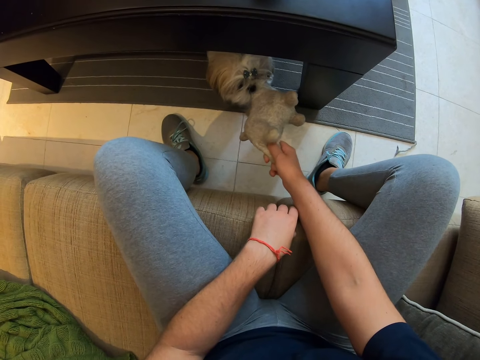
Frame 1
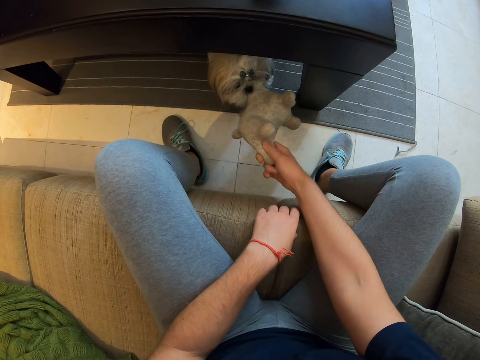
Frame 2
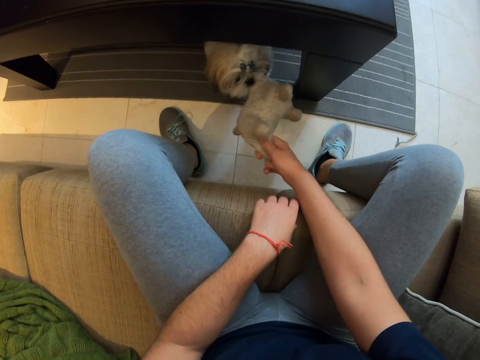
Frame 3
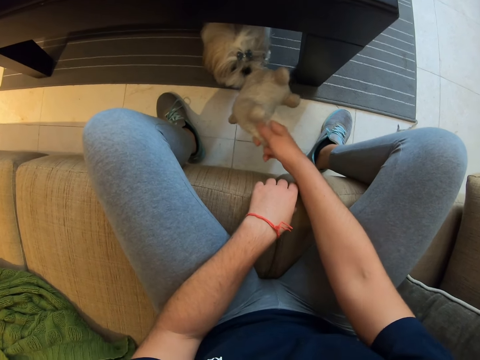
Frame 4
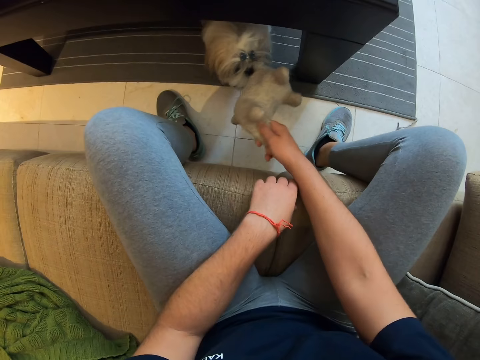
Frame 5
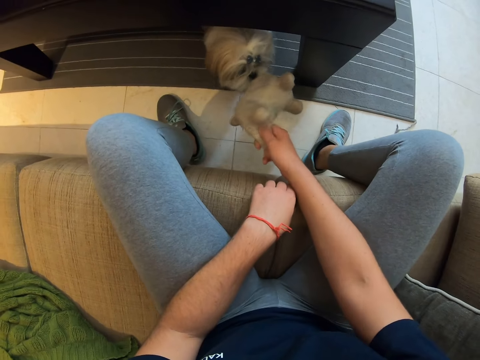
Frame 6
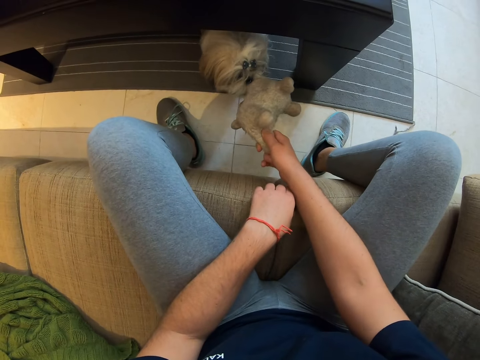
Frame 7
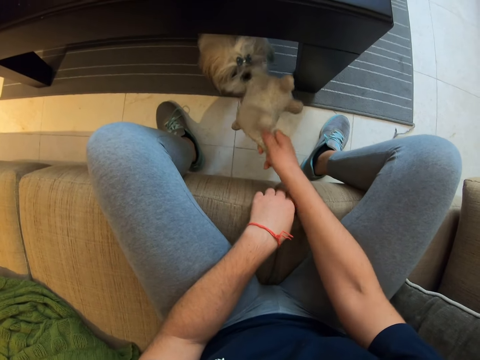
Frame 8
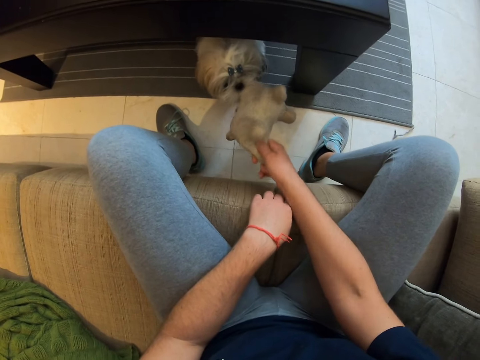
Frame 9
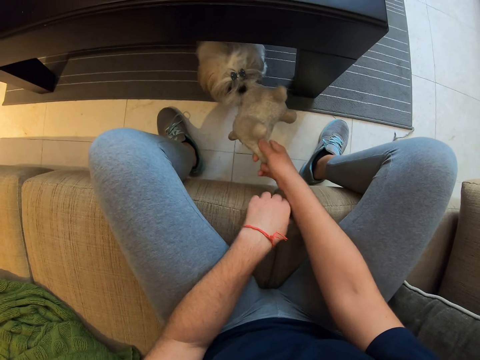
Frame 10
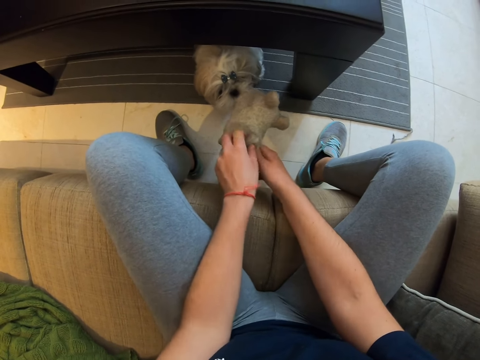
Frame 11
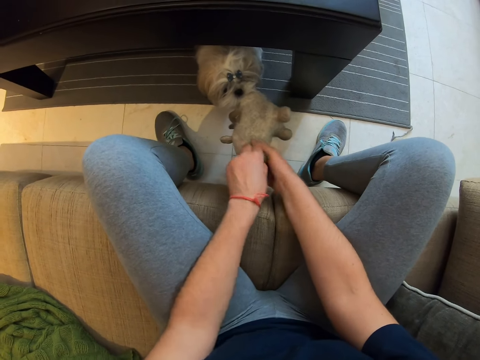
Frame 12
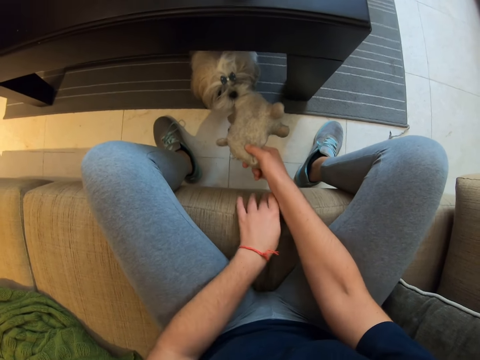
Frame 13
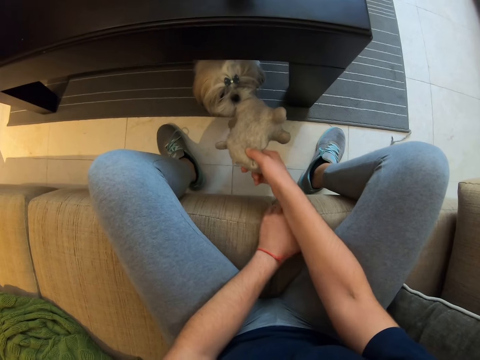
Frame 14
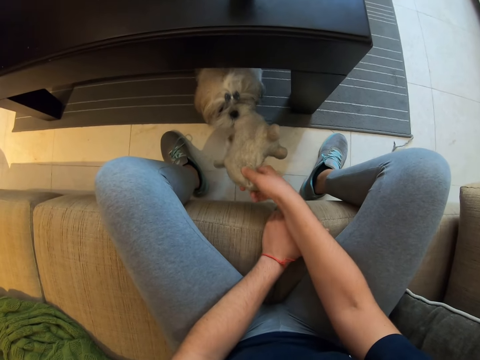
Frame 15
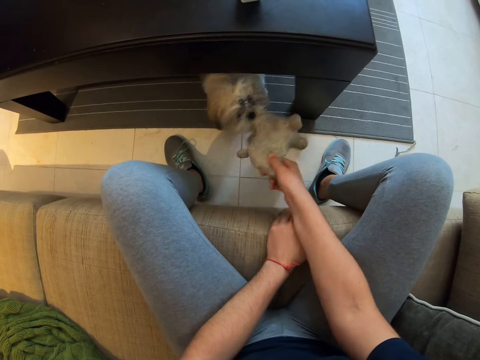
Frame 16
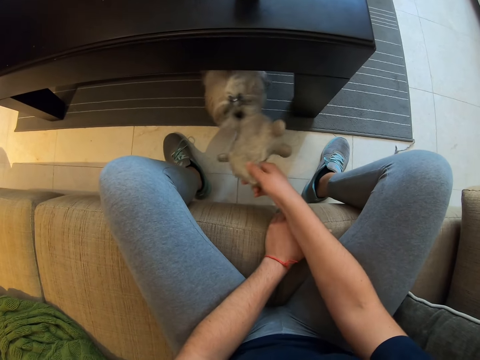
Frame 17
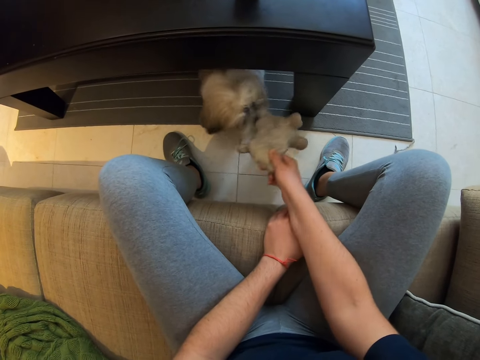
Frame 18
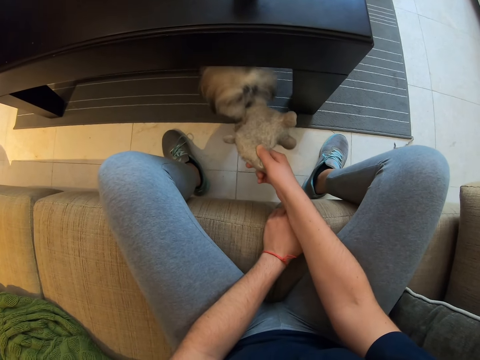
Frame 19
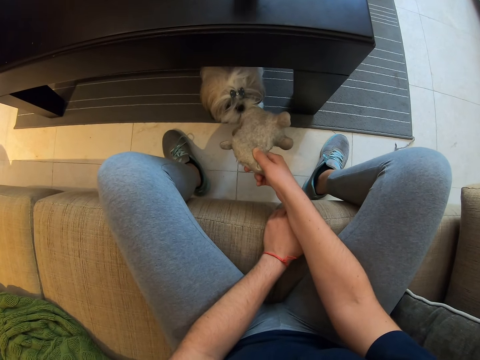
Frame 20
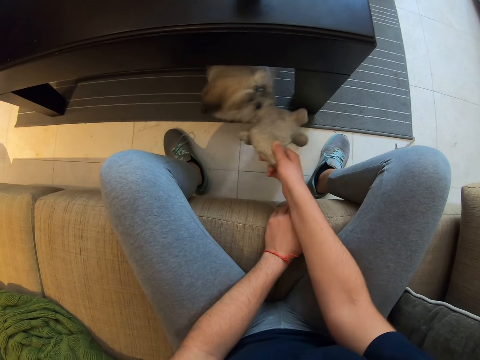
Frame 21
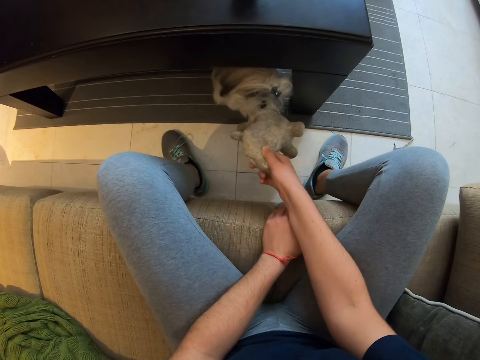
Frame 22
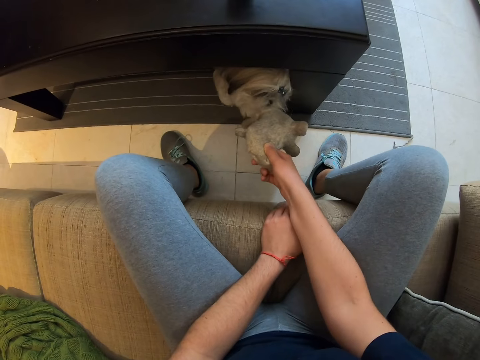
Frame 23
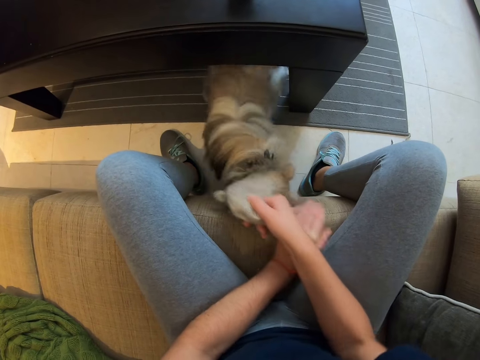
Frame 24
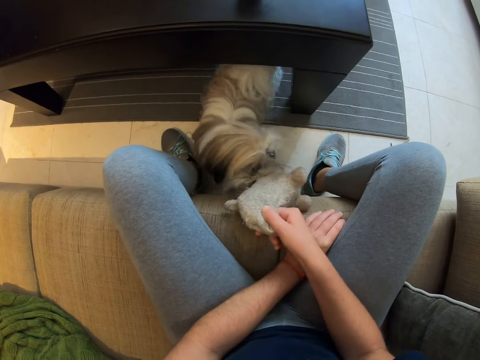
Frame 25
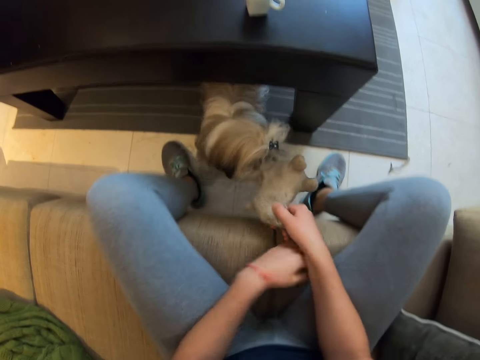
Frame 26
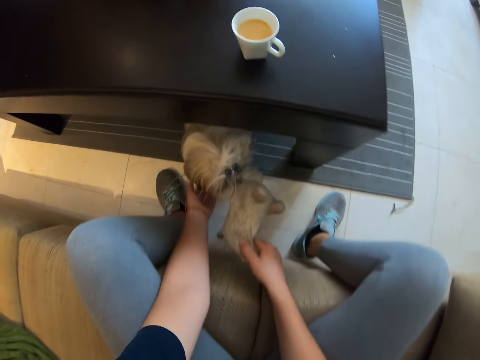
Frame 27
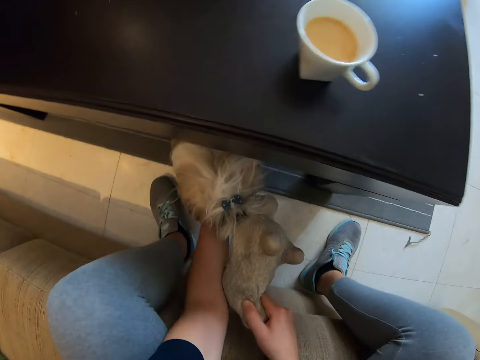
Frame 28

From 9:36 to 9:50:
The camera wearer tries to remove the teddy bear from the puppy's mouth.

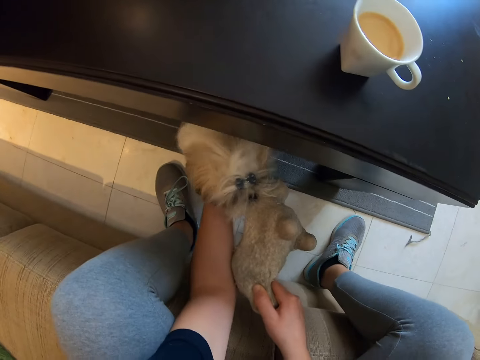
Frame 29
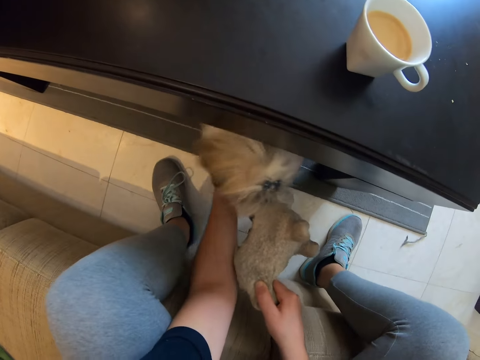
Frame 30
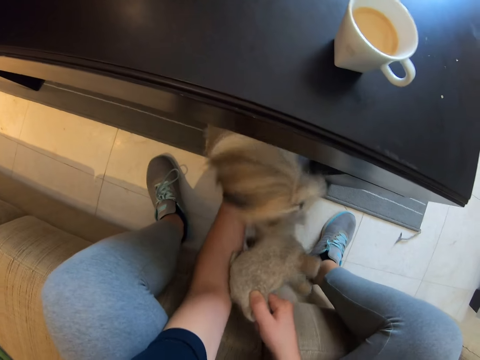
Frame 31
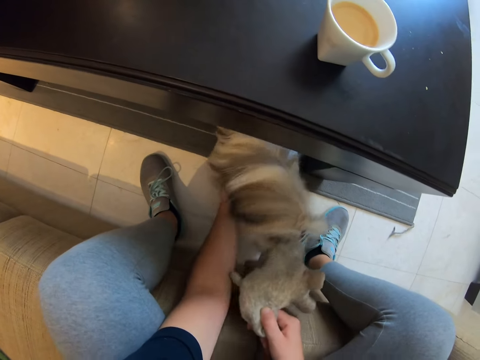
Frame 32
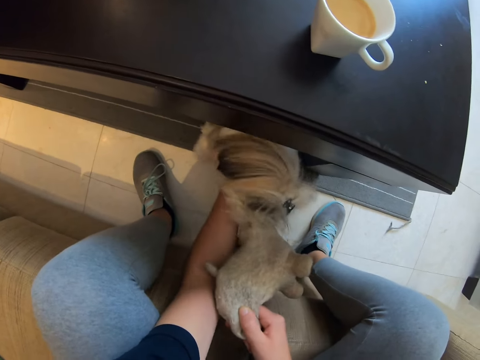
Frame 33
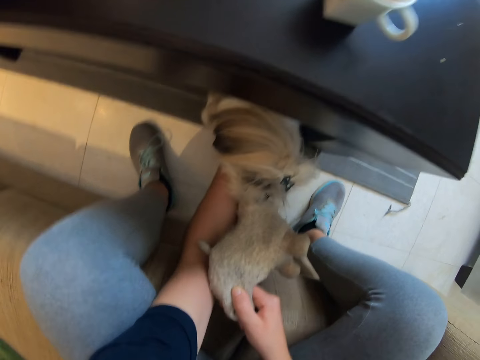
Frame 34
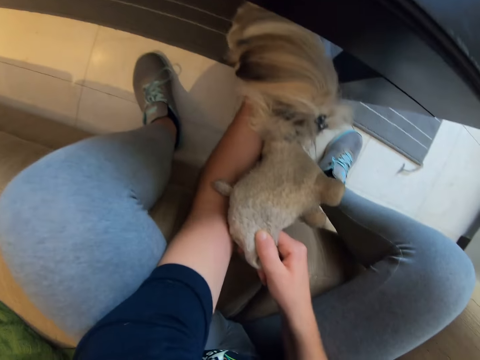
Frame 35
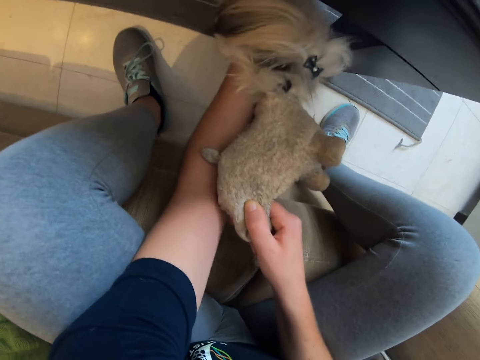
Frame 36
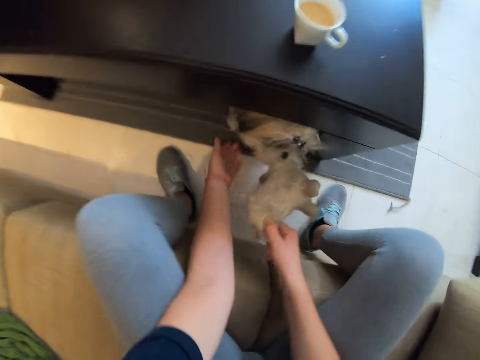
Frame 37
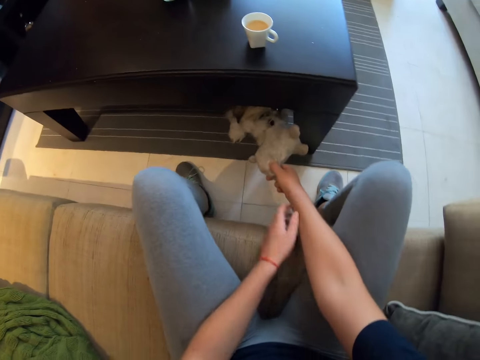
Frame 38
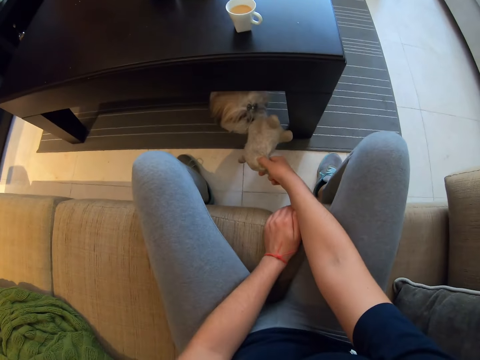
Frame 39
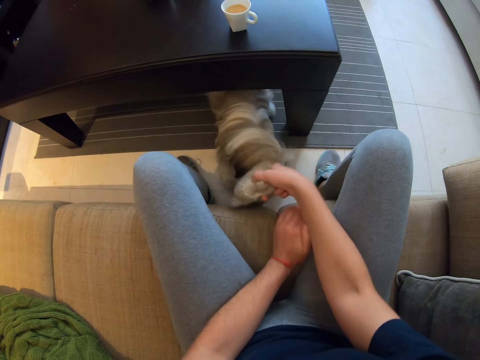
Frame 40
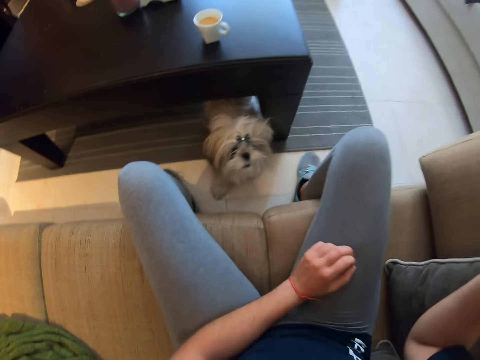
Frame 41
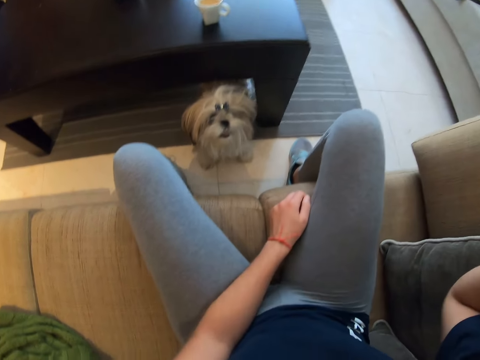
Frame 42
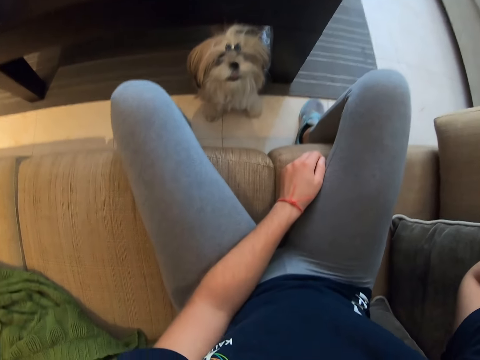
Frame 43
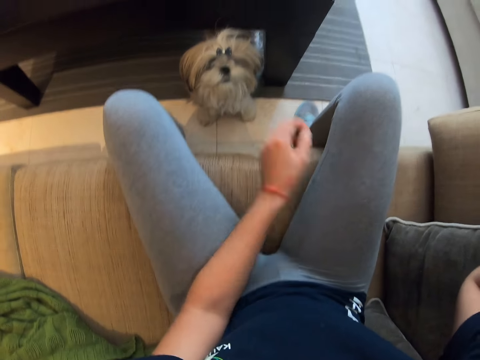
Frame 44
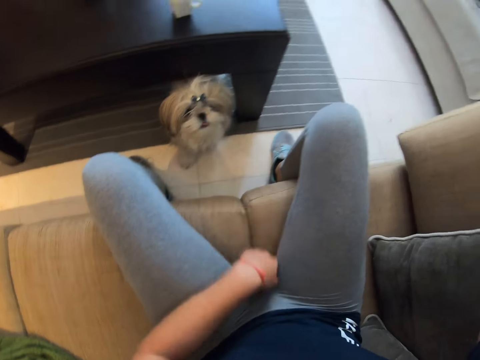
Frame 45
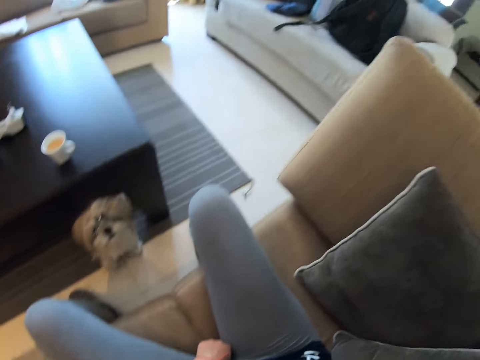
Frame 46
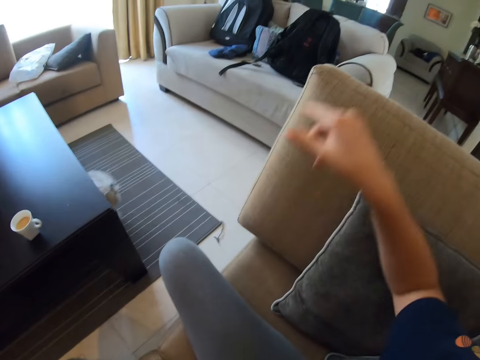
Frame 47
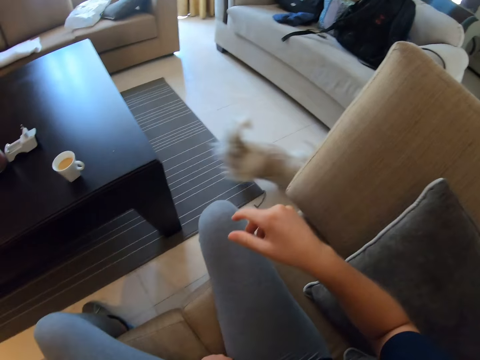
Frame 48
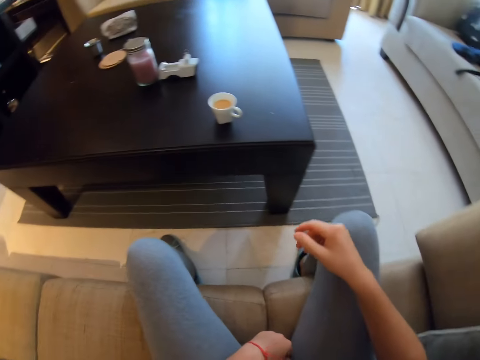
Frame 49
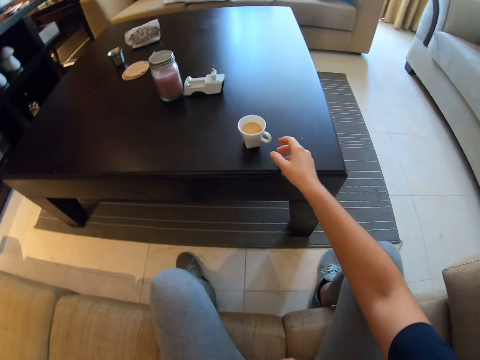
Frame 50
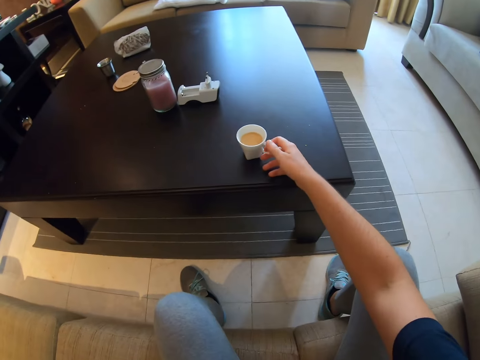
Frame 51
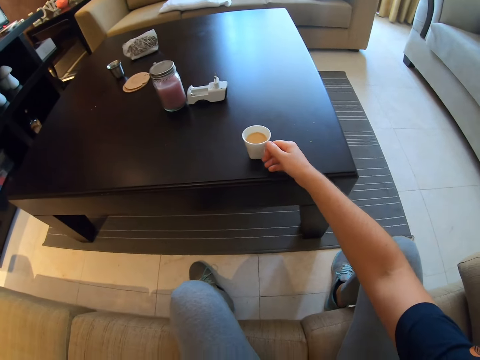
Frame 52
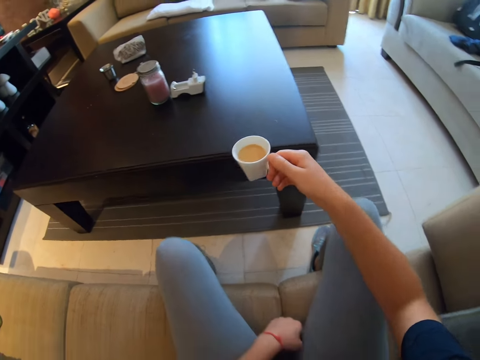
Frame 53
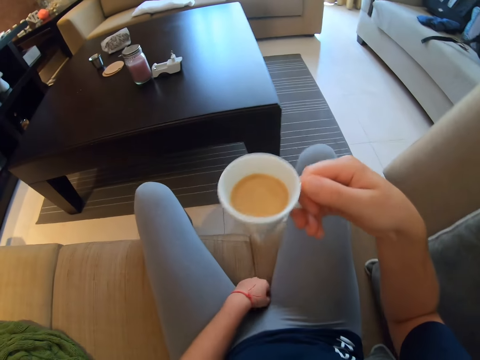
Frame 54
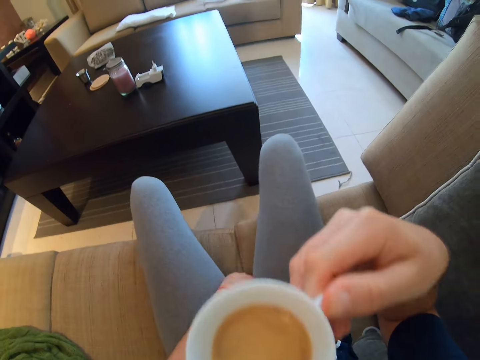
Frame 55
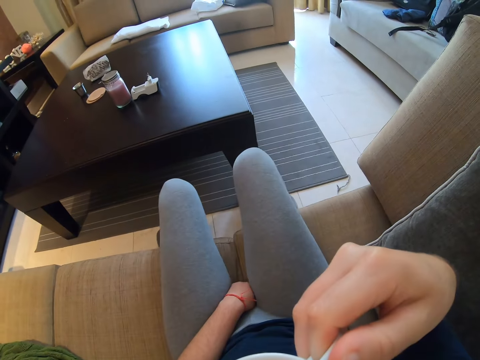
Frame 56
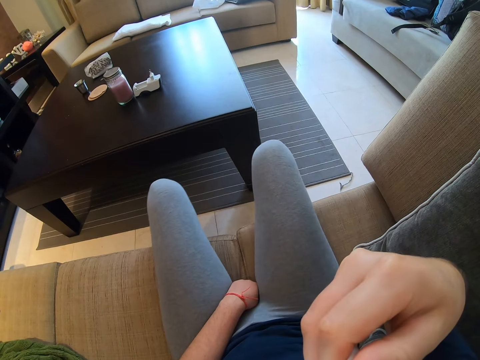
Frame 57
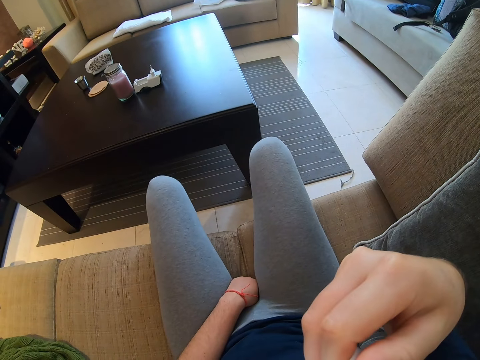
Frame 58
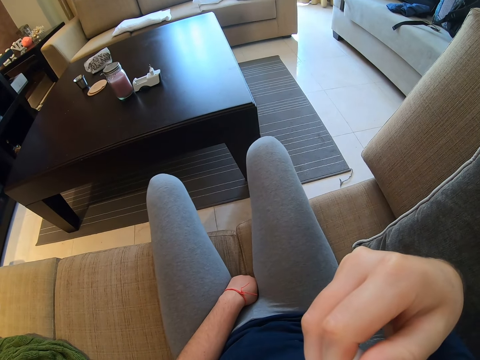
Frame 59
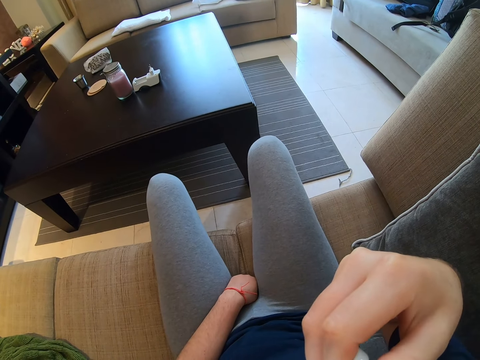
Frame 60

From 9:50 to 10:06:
The camera wearer plays with the puppy. They pick the toy. They remove the teddy bear from the puppy's mouth. They throw the teddy bear. They pick a cup of coffee. They drink the coffee.
